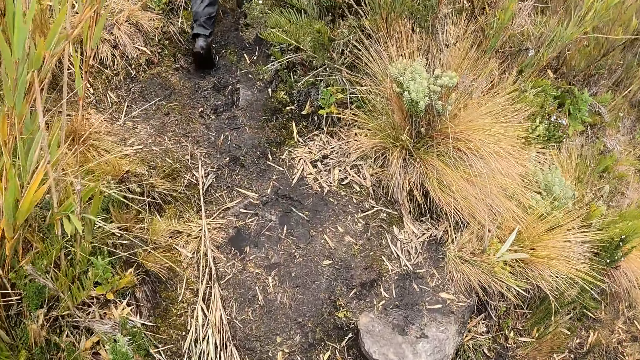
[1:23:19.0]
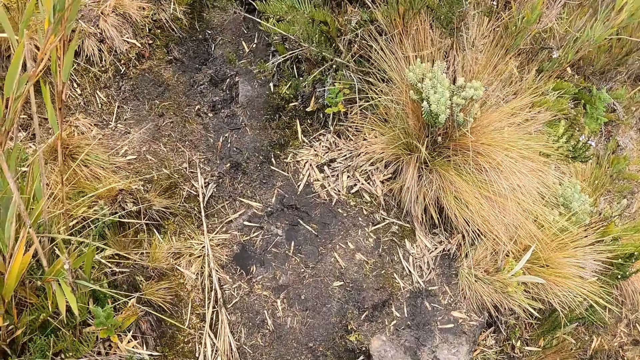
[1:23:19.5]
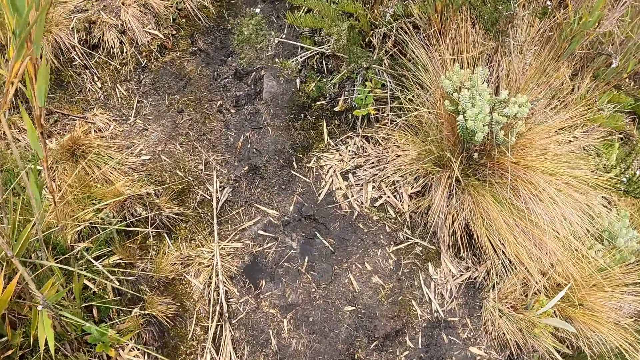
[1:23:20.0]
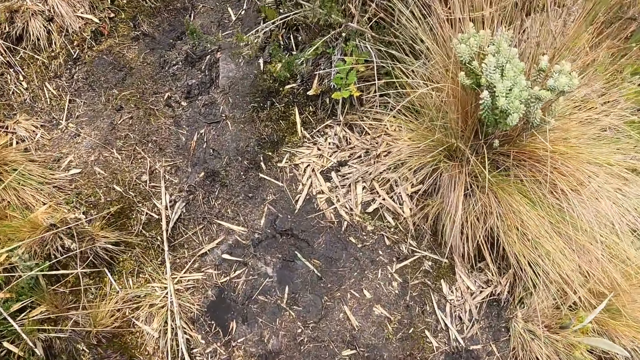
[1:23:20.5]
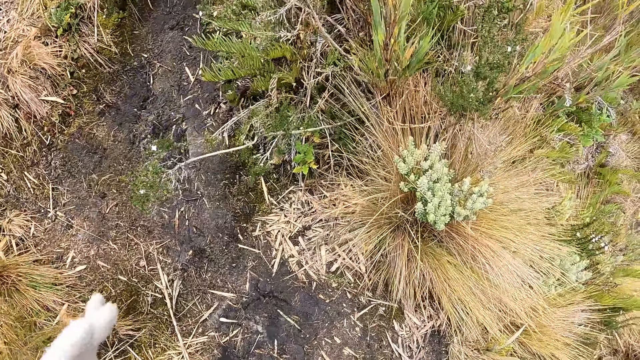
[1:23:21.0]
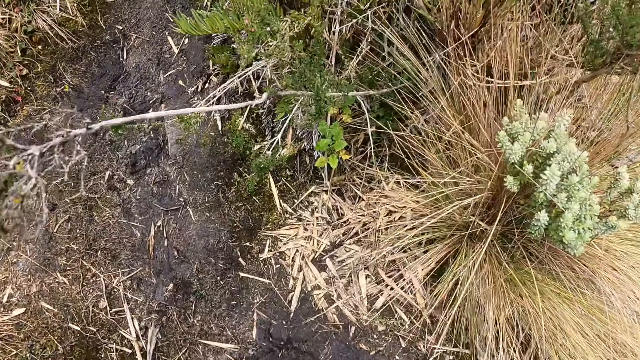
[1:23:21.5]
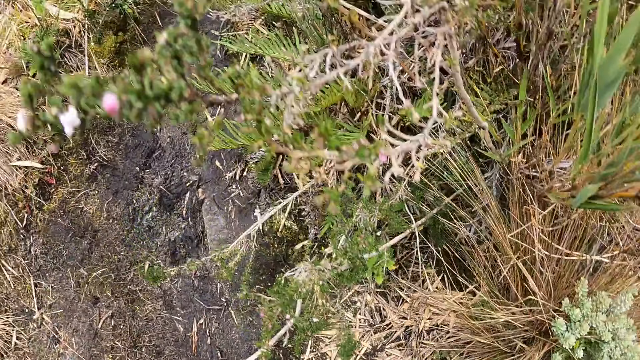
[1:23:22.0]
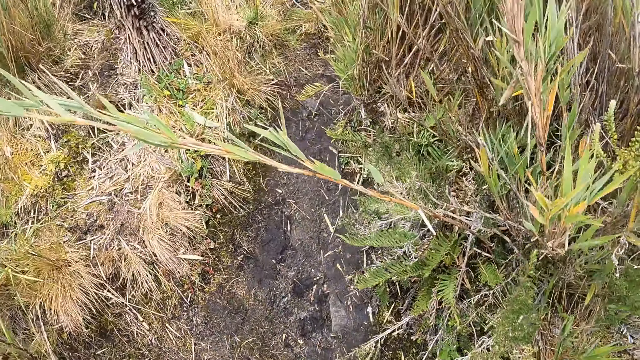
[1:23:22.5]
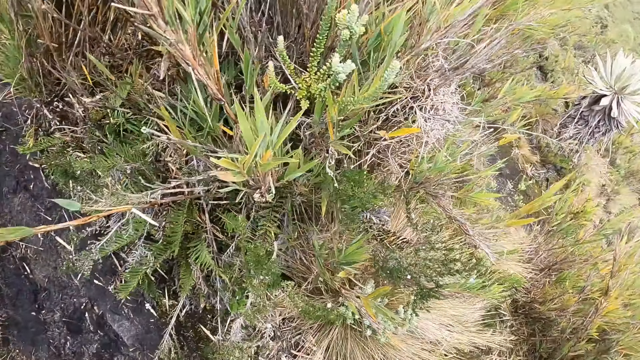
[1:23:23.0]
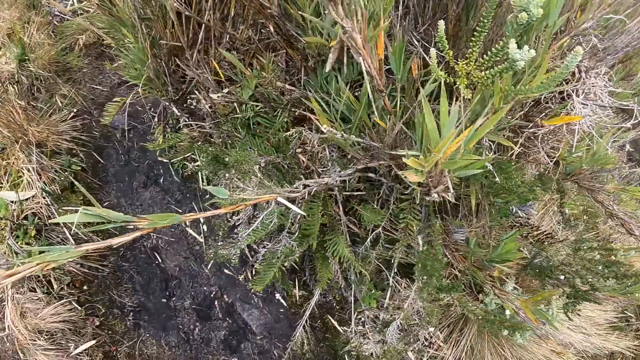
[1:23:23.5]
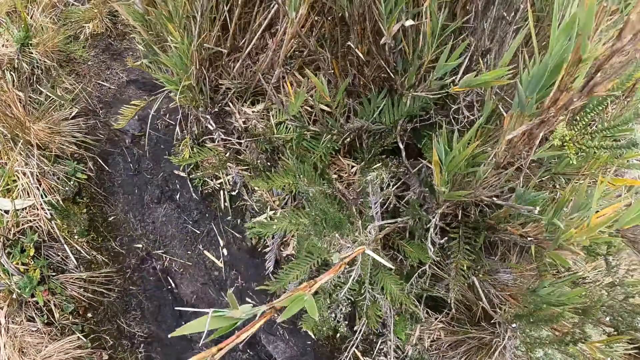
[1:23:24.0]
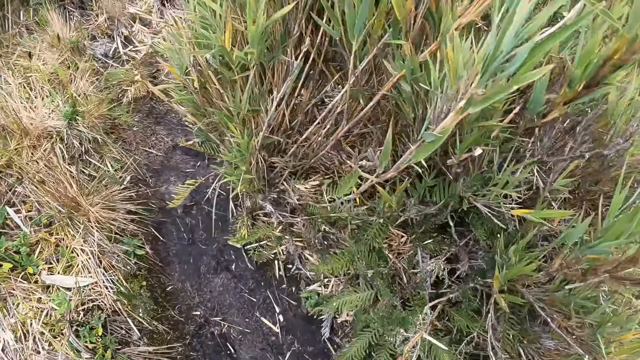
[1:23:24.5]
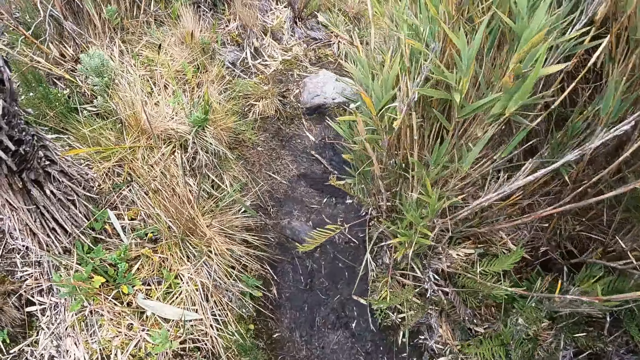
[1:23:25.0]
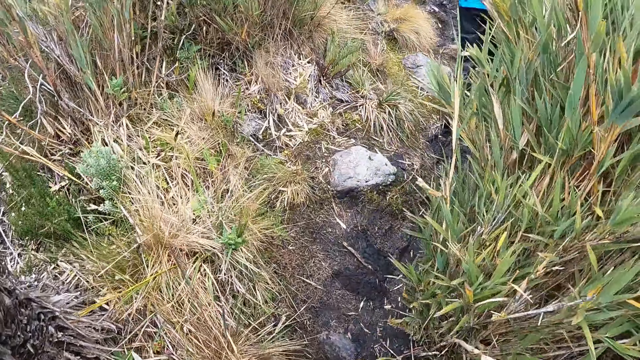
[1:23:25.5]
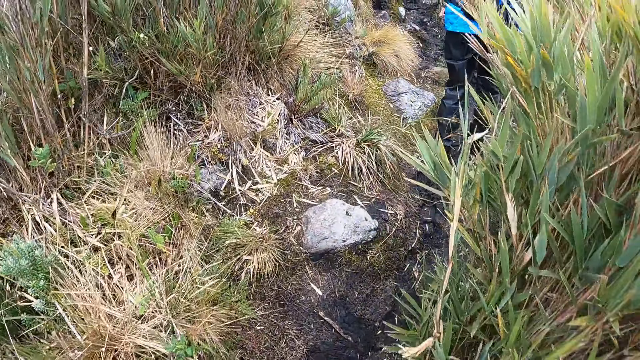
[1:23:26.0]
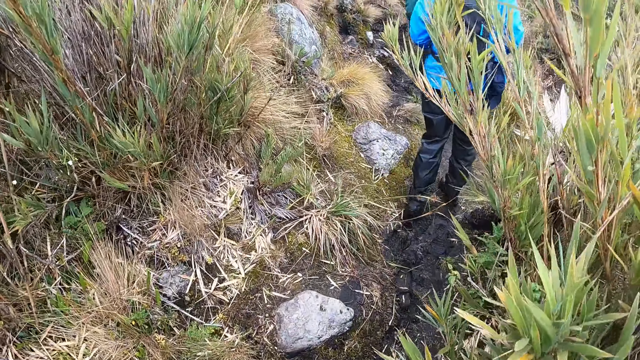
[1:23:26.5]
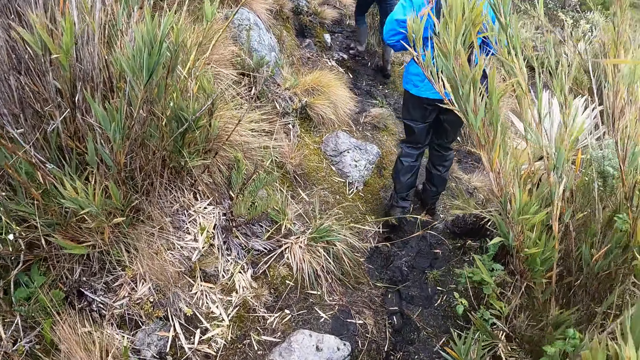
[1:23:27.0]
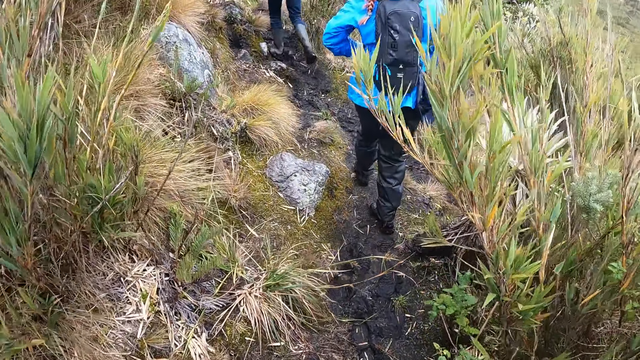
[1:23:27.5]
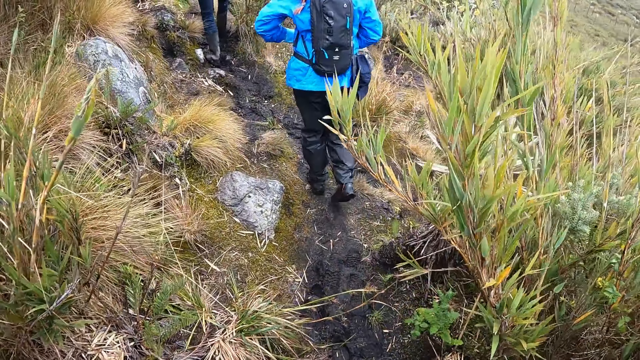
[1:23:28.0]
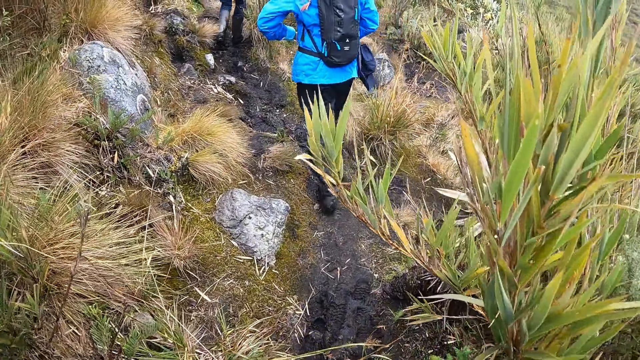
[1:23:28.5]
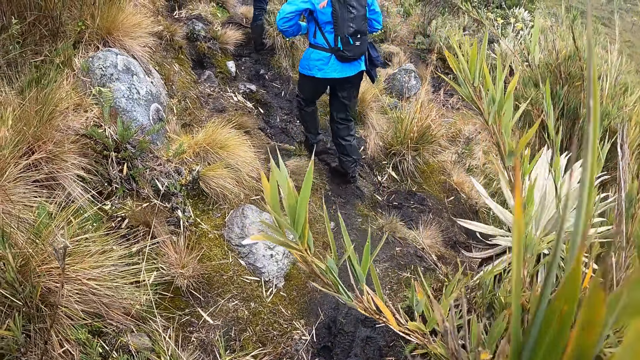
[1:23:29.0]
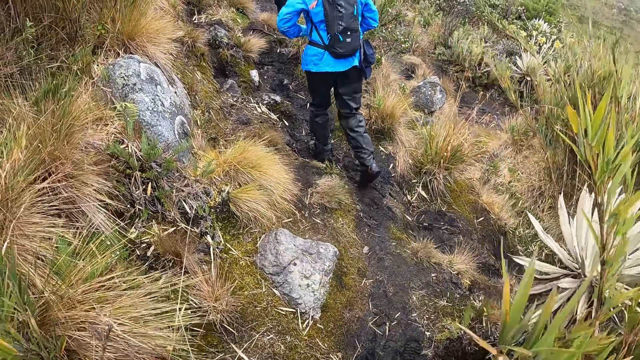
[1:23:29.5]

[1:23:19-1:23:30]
The camera wearer lowers his left hand.

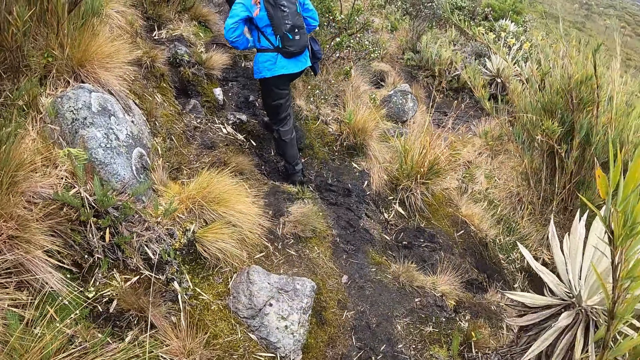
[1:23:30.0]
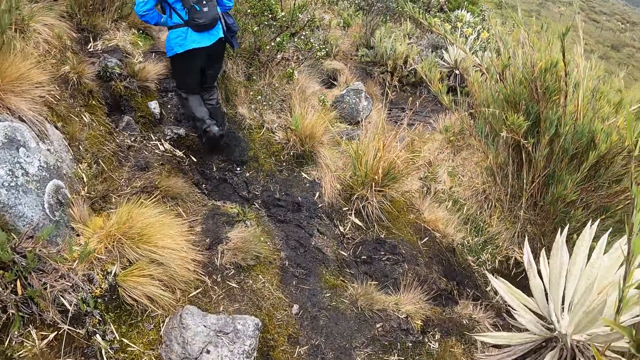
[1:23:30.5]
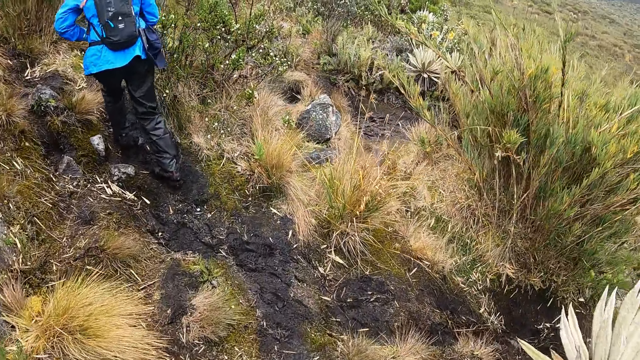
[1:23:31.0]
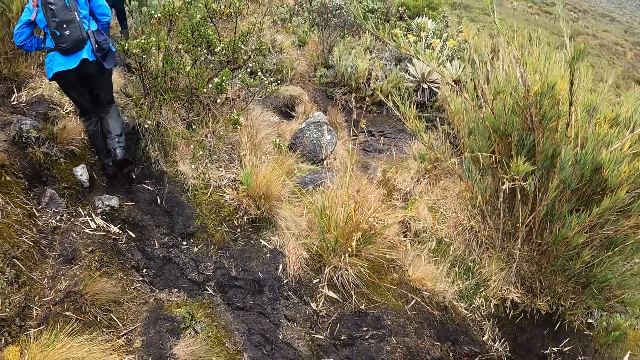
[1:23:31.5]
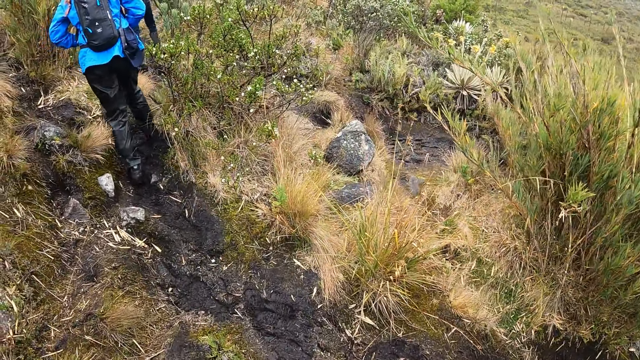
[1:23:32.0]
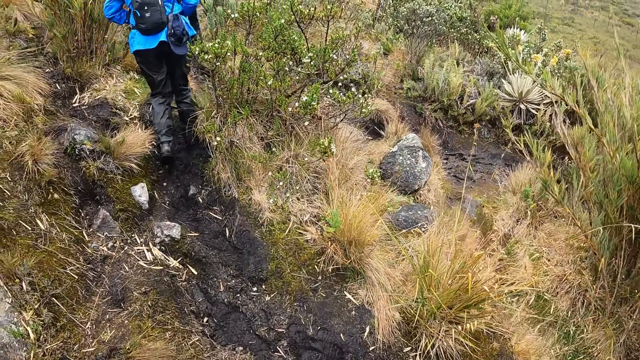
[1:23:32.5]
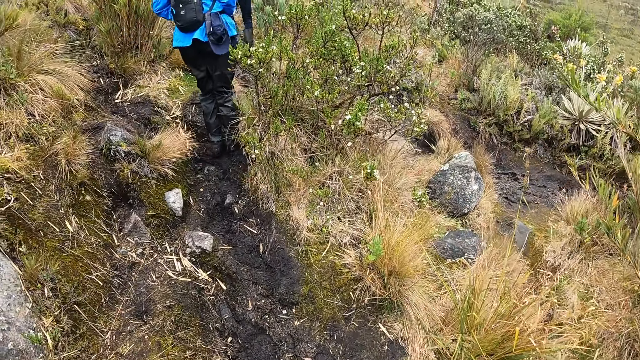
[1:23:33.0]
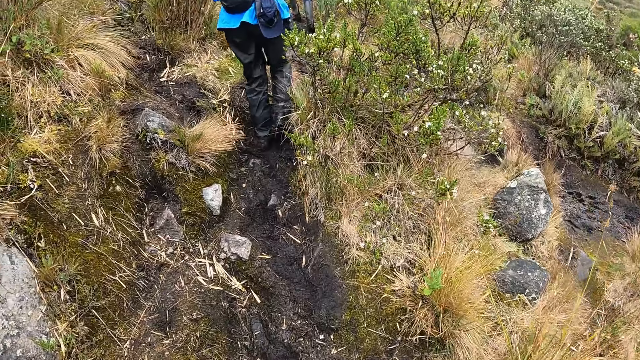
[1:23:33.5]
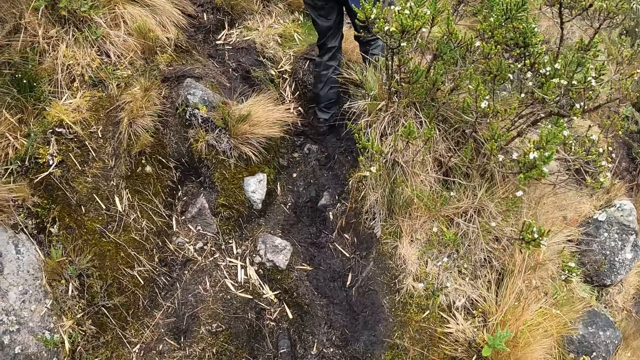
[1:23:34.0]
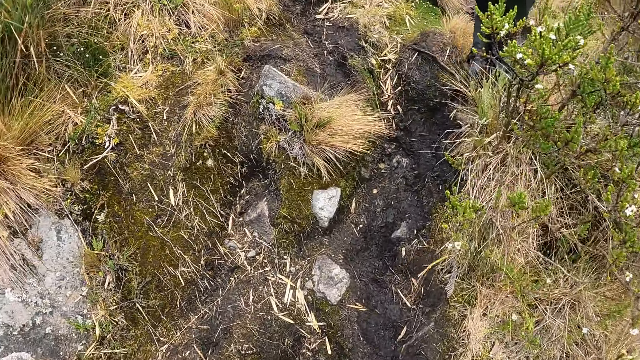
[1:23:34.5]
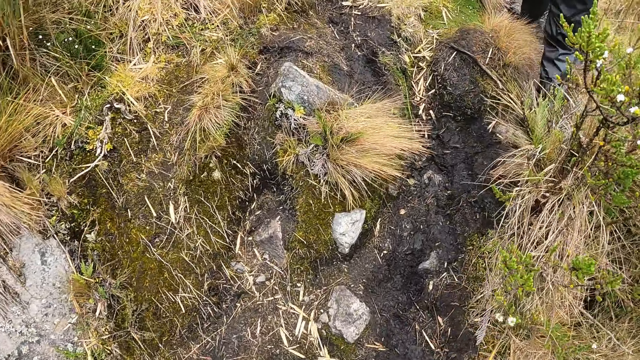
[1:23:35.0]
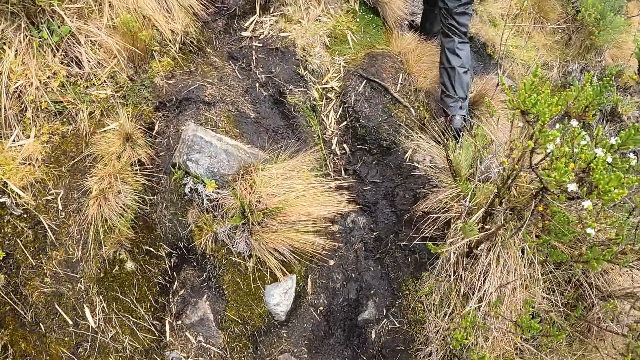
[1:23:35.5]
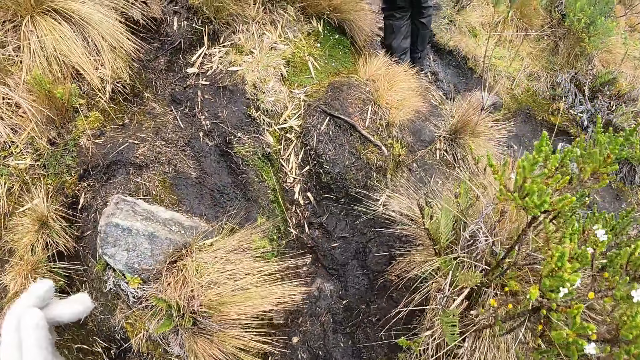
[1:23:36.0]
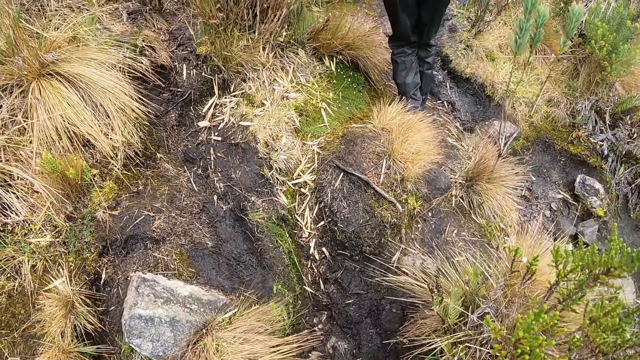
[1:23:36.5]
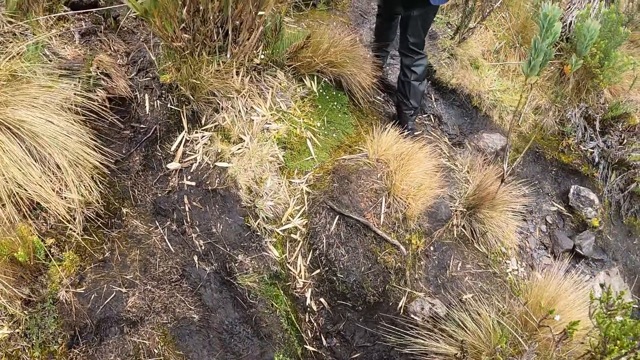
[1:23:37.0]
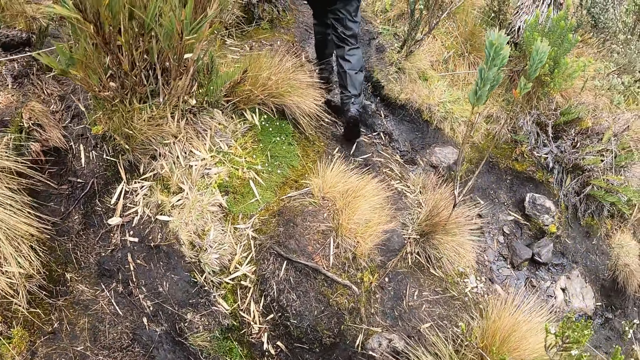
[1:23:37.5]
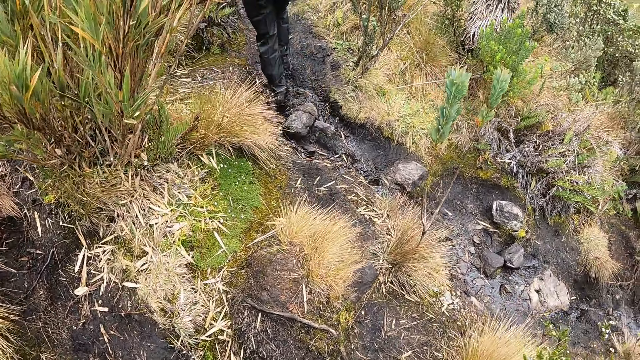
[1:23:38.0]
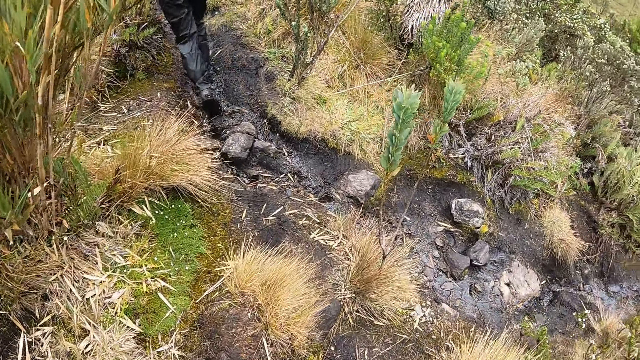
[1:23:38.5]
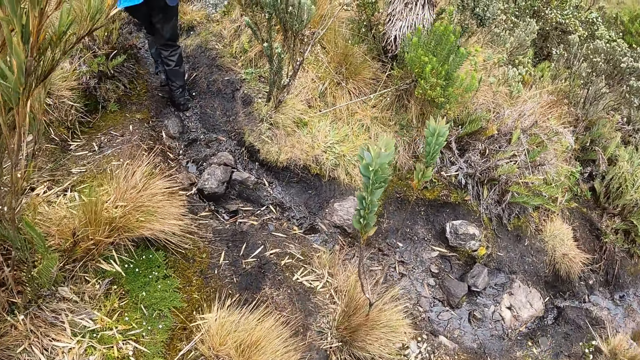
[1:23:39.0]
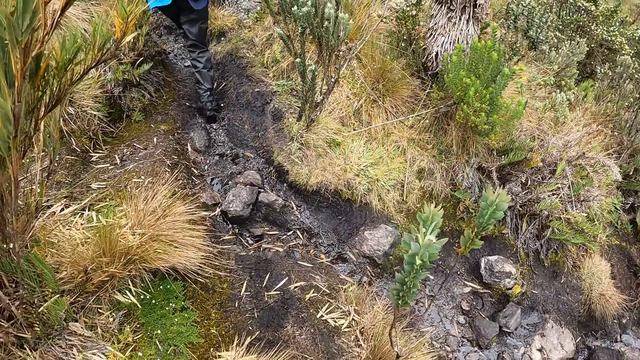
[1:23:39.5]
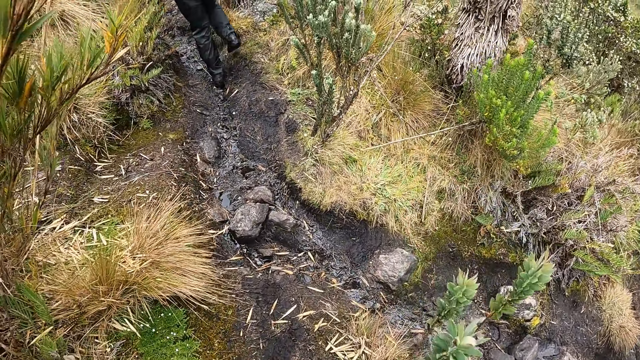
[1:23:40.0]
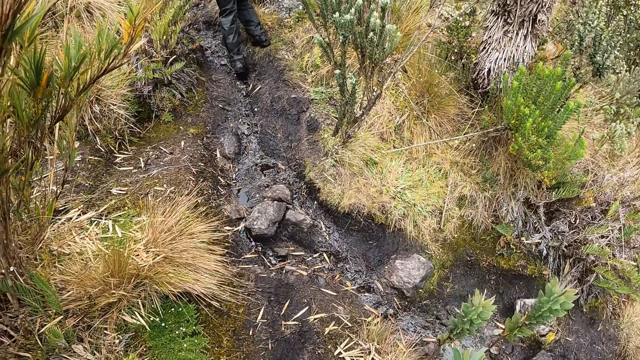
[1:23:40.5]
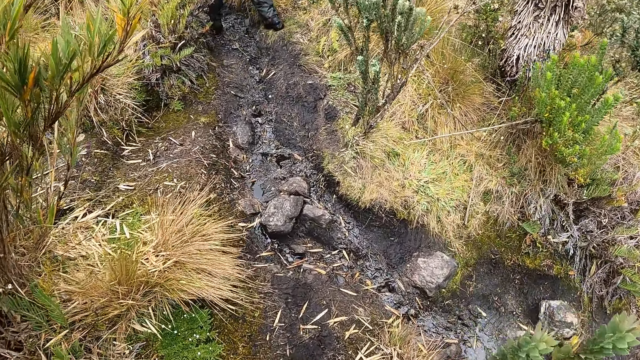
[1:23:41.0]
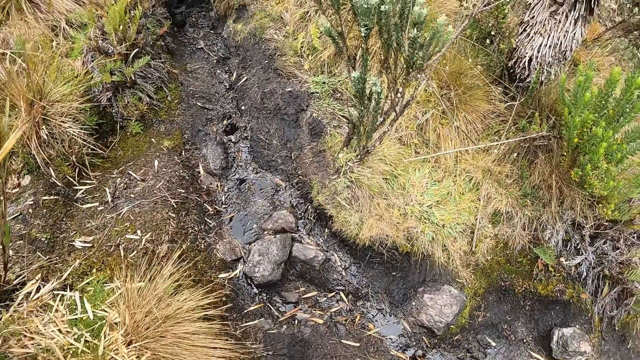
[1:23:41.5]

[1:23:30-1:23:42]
The camera wearer walks at the path.
